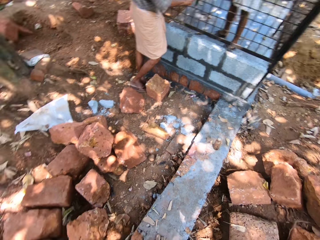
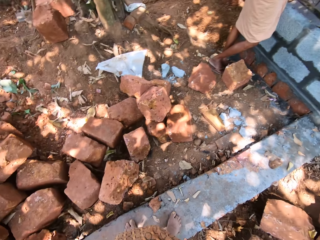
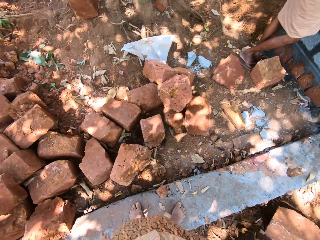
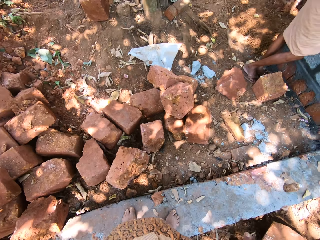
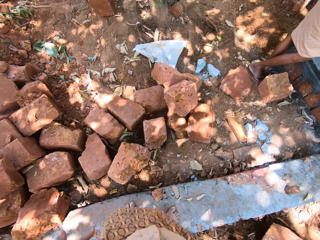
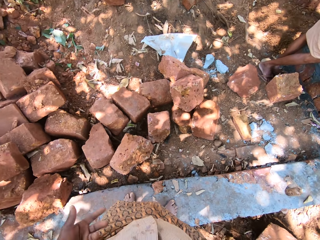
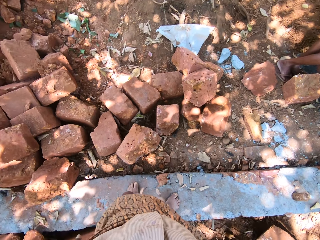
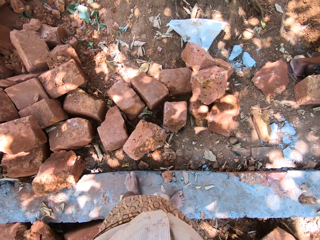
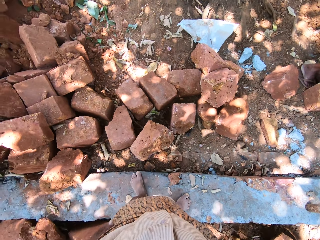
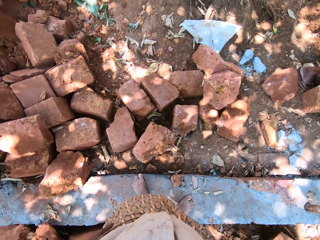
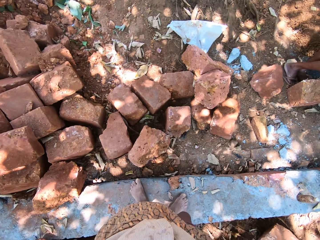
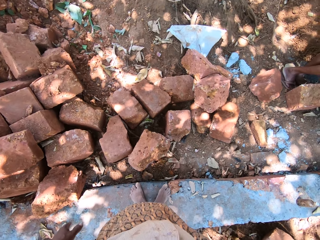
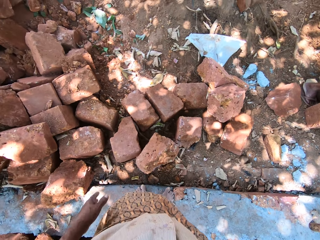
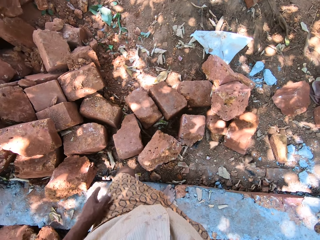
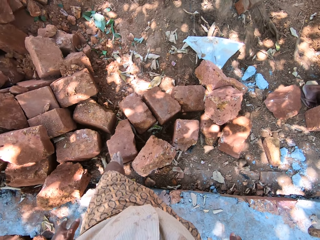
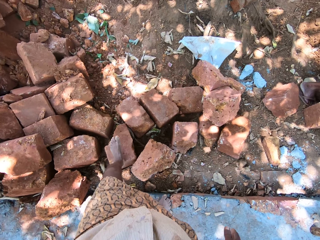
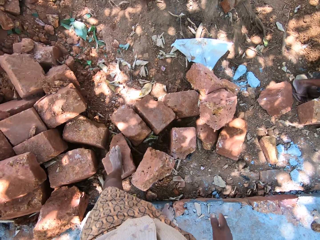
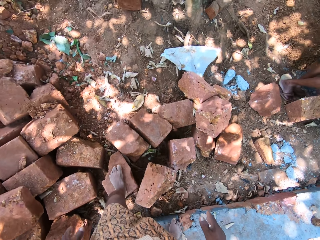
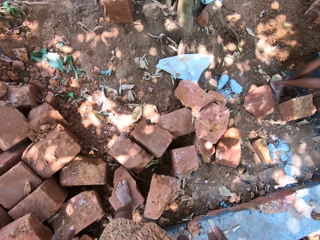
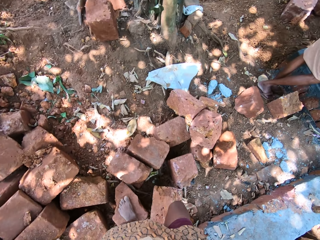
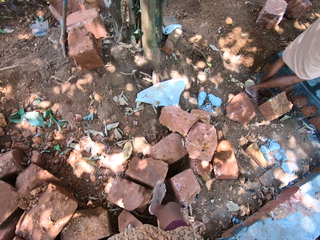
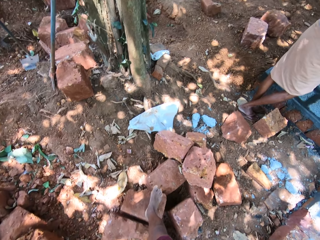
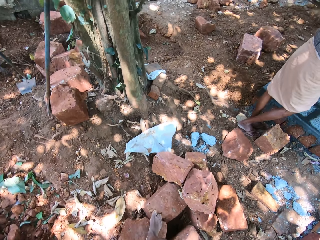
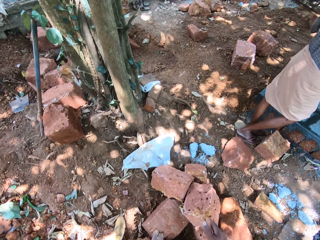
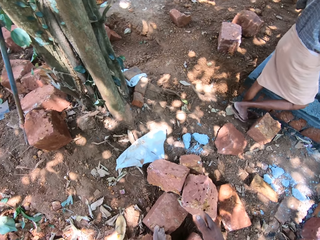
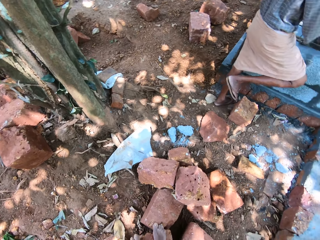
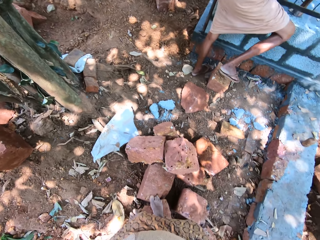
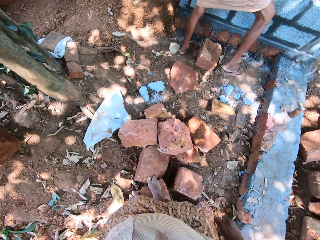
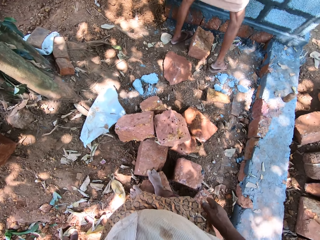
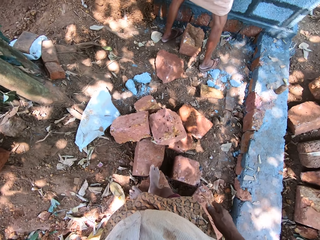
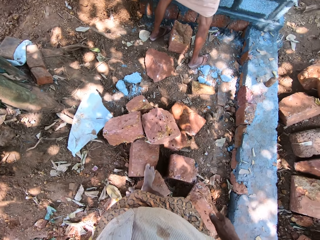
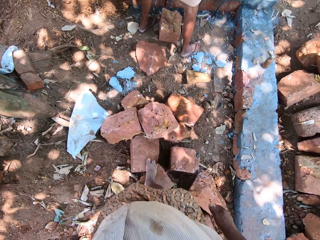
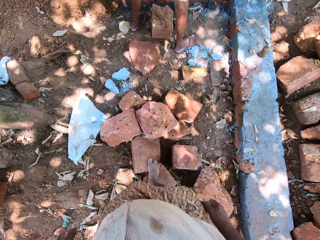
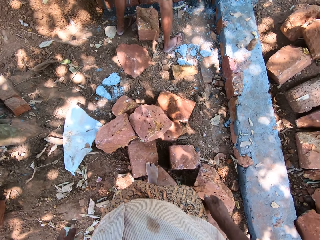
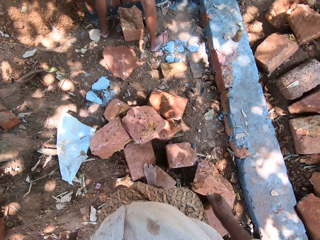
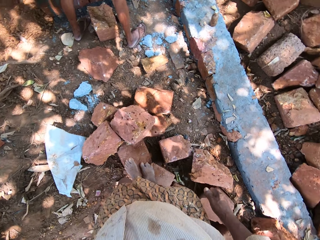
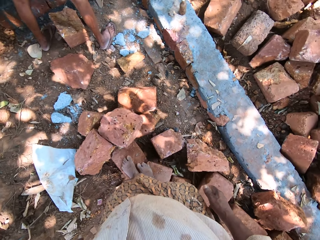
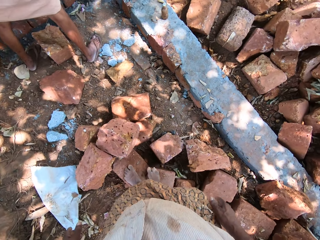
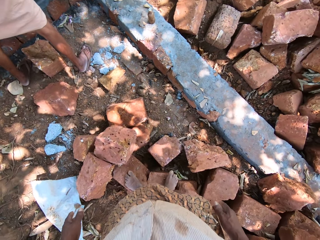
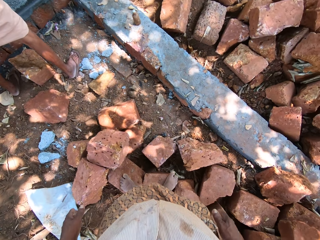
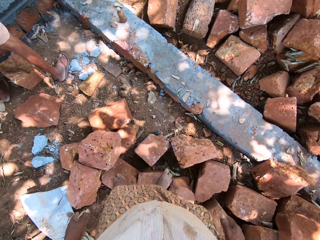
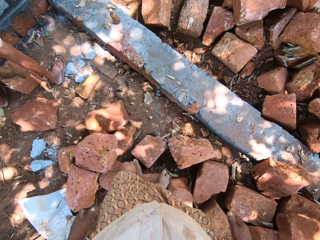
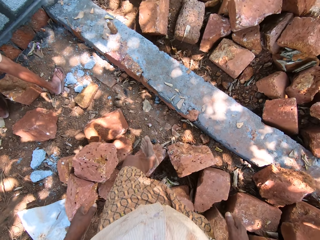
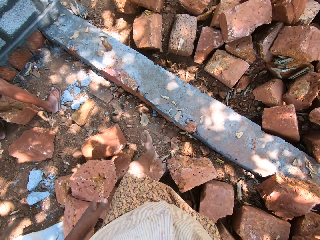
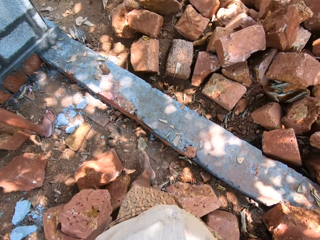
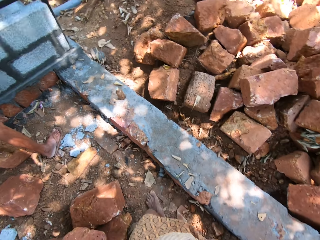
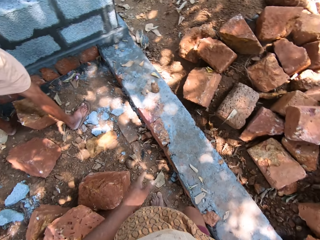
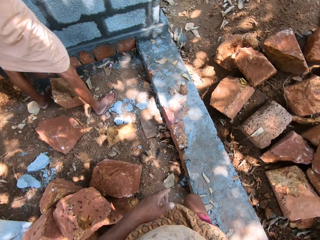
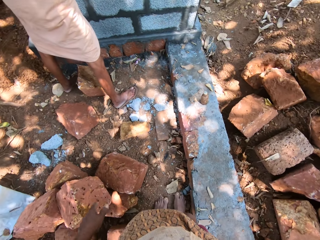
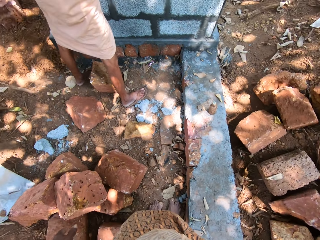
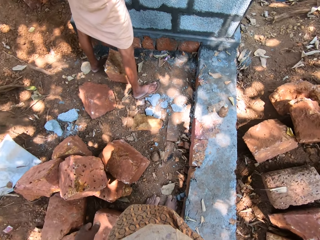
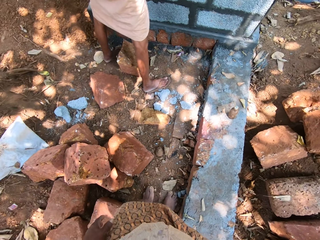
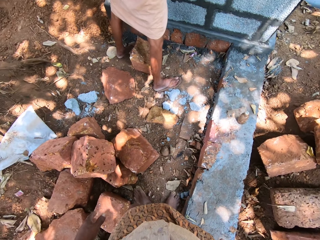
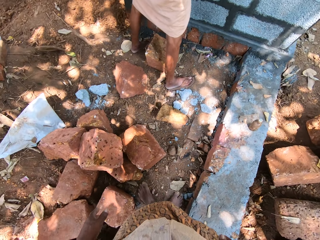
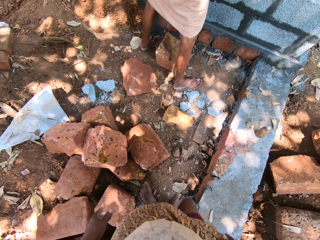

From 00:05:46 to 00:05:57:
A person scrapes on the cage. The camera wearer walks on the bricks on the ground in the compound. They stand on the bricks. They walk on the ground in the compound.

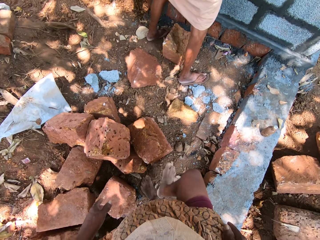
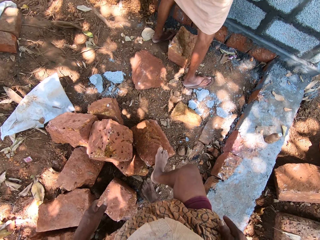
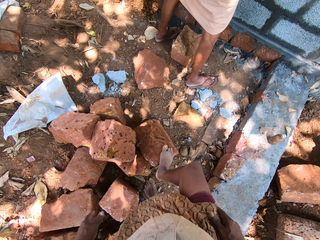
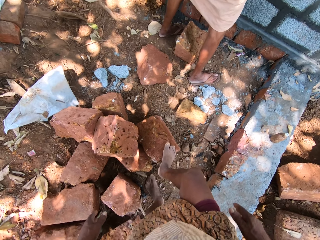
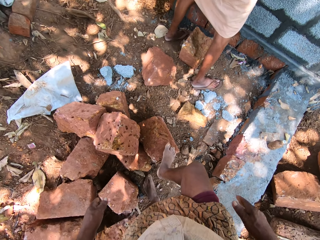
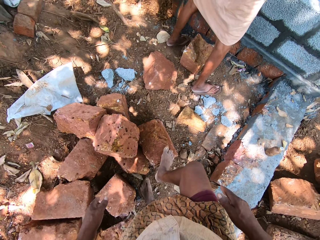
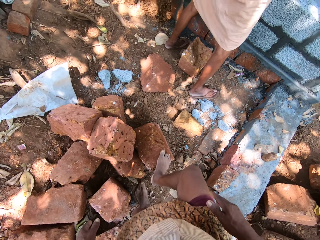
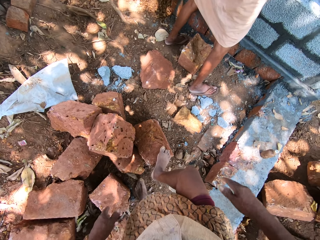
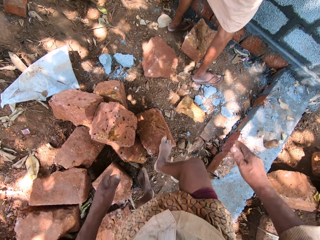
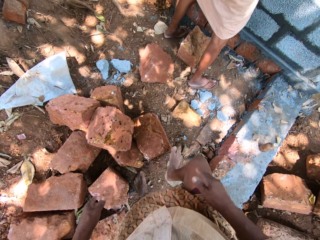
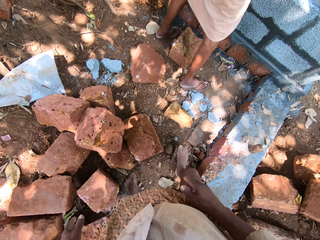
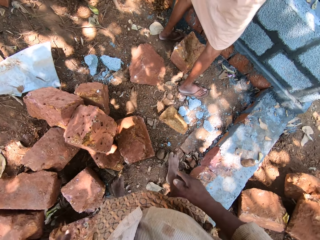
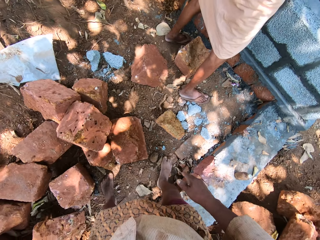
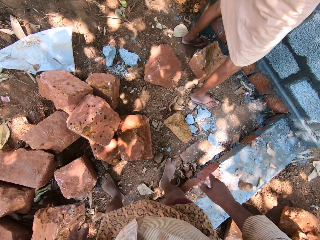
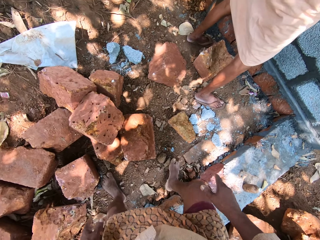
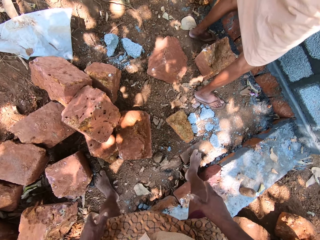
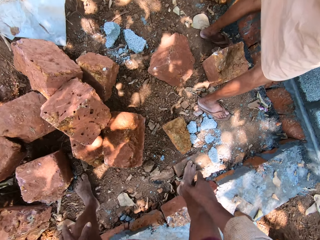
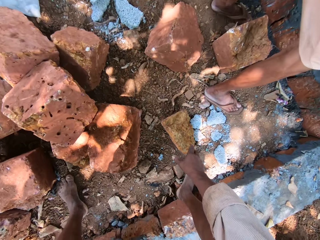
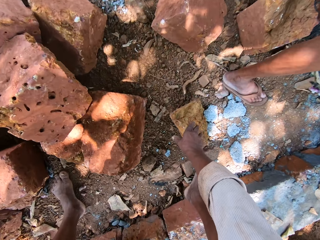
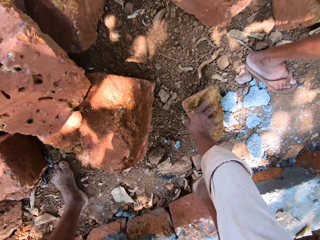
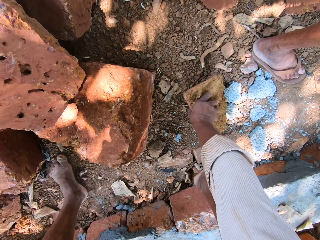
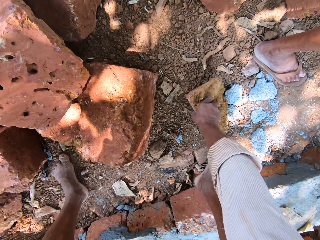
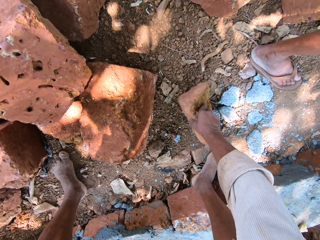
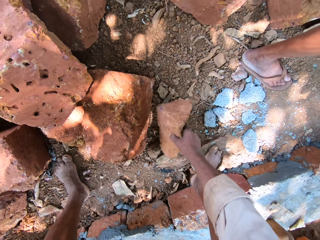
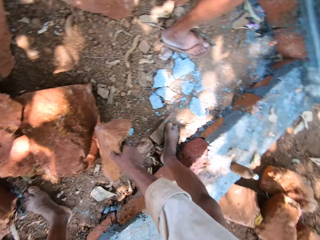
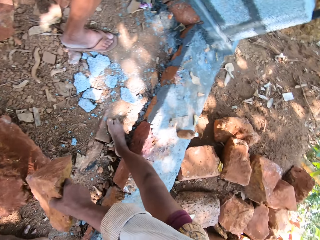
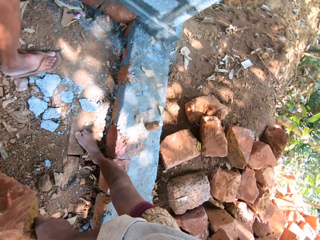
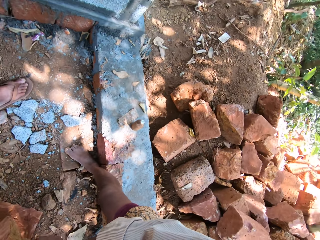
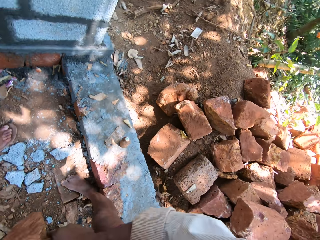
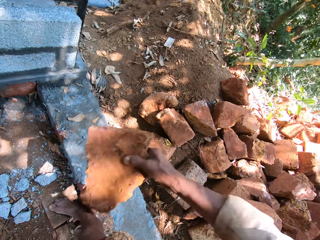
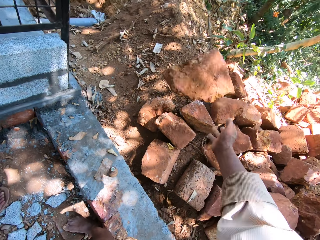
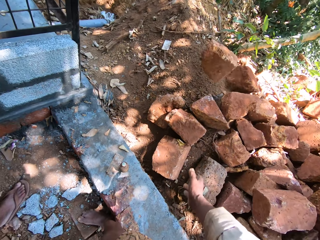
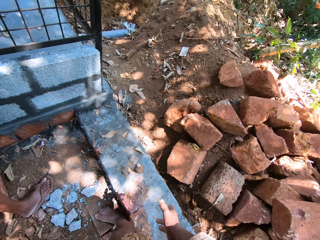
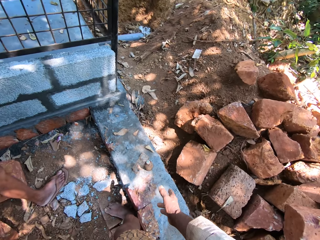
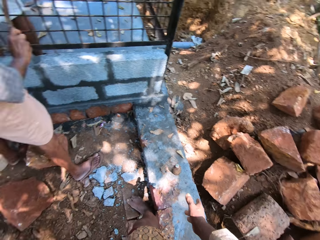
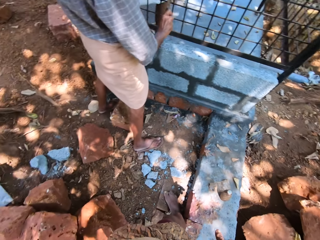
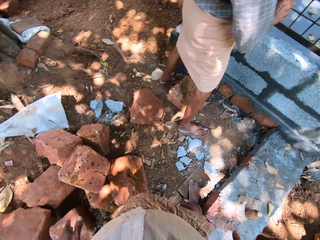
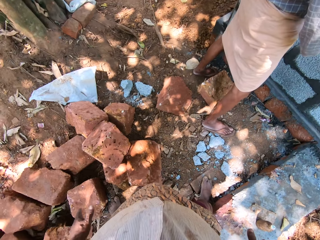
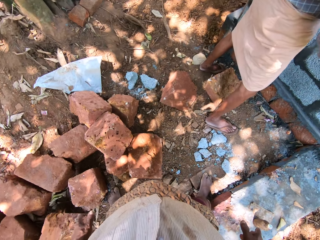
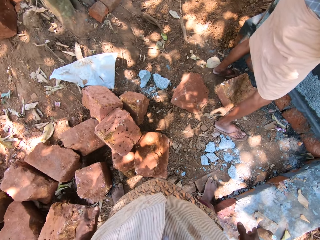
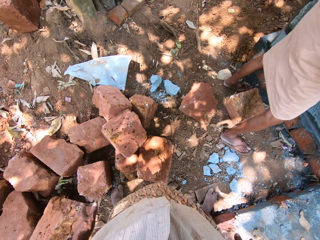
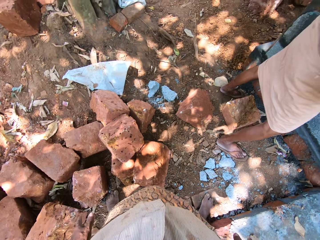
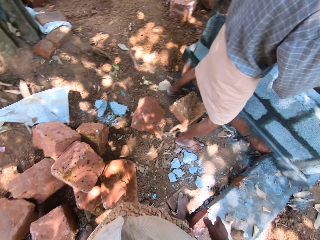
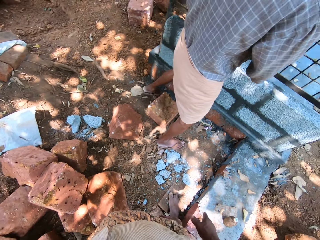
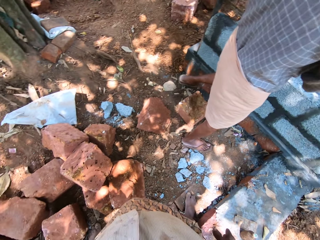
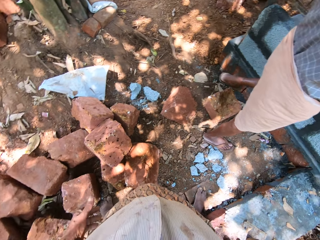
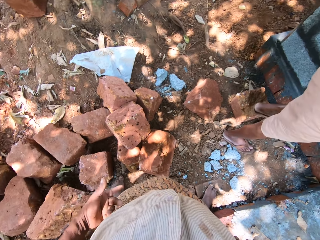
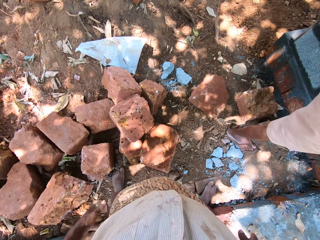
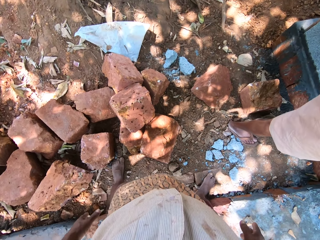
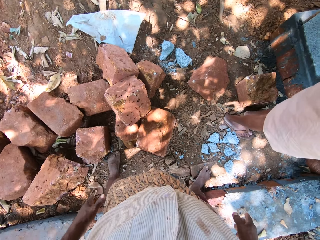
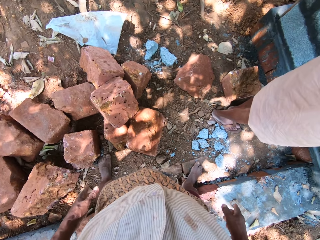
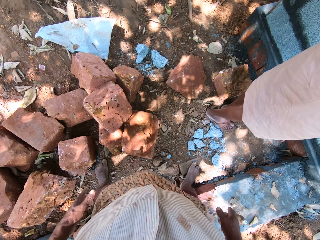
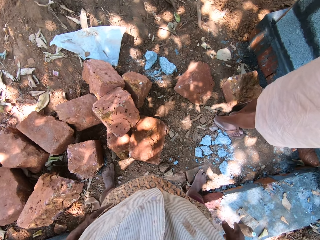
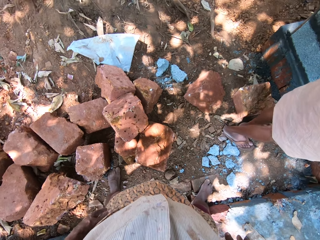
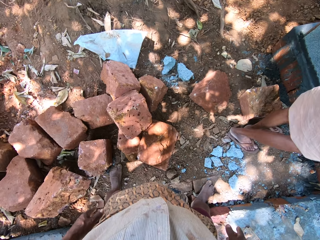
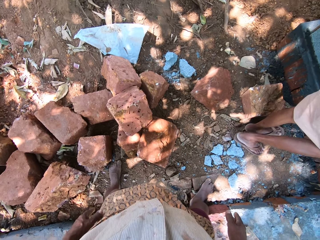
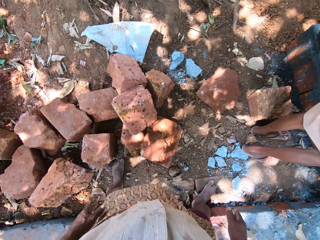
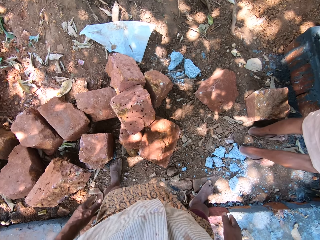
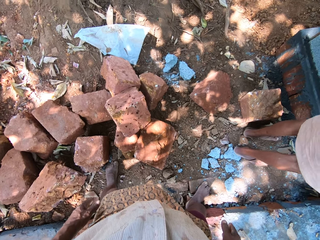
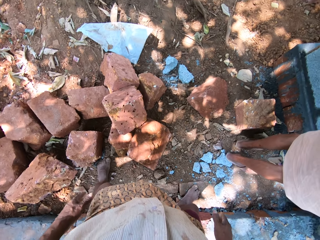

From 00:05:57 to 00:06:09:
The camera wearer lifts his right leg from the ground. He places the right leg on a brick on the ground. He removes his right leg from the ground. He places the right leg on the ground. He picks up a brick from the ground with his right leg. He throws the brick to the ground with his right hand.
